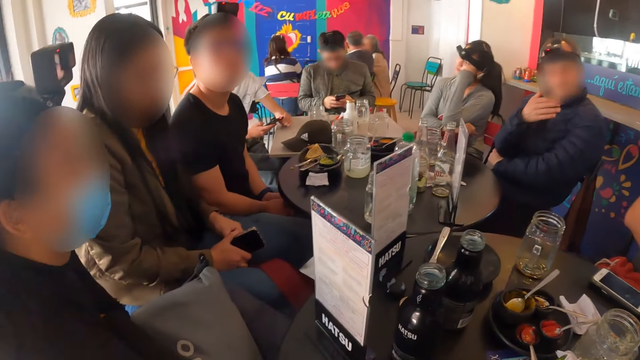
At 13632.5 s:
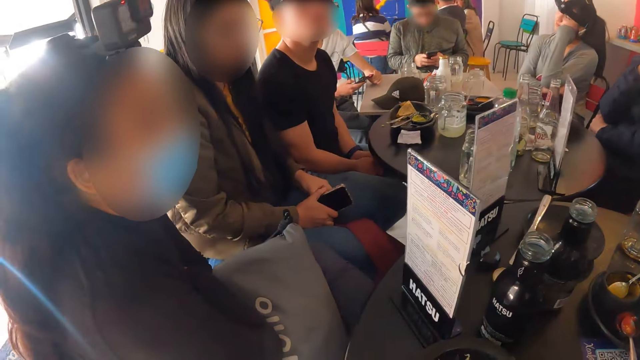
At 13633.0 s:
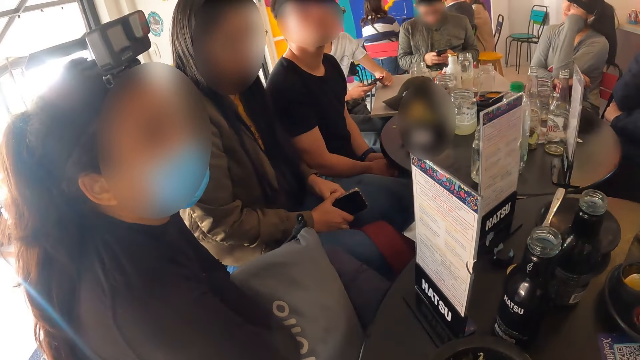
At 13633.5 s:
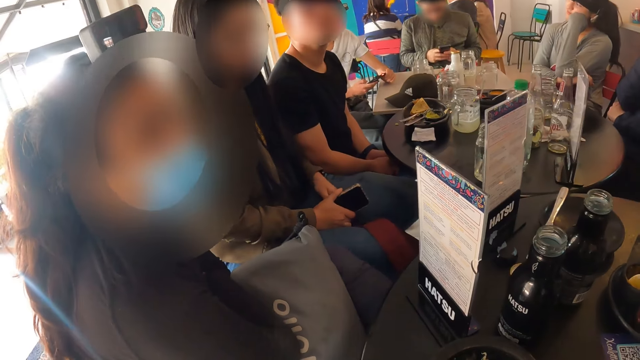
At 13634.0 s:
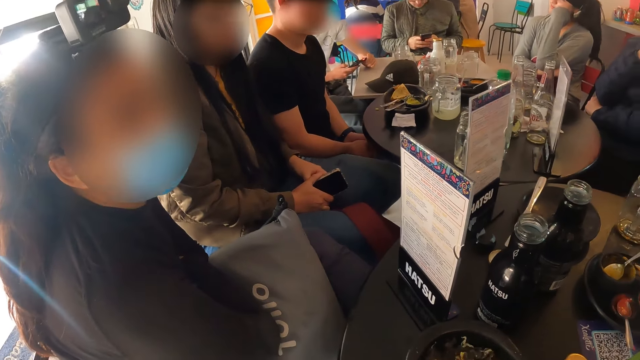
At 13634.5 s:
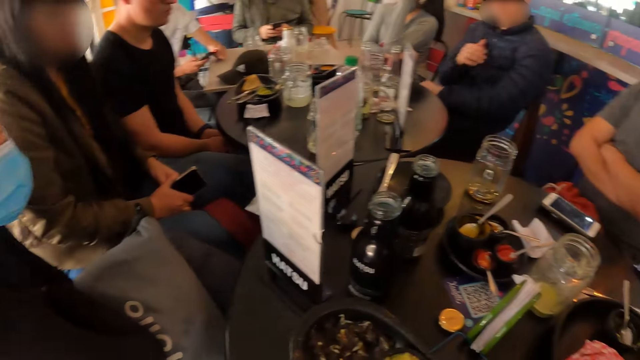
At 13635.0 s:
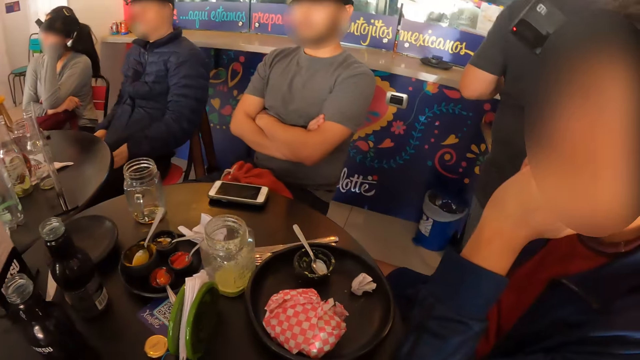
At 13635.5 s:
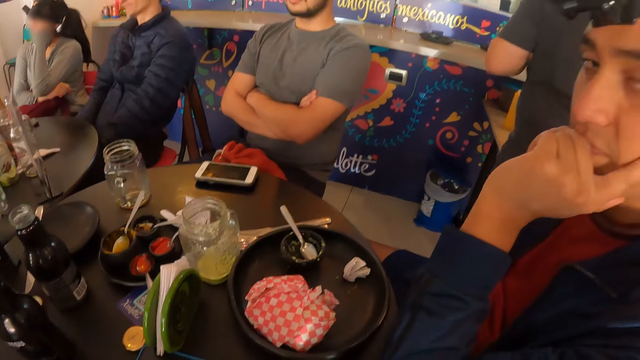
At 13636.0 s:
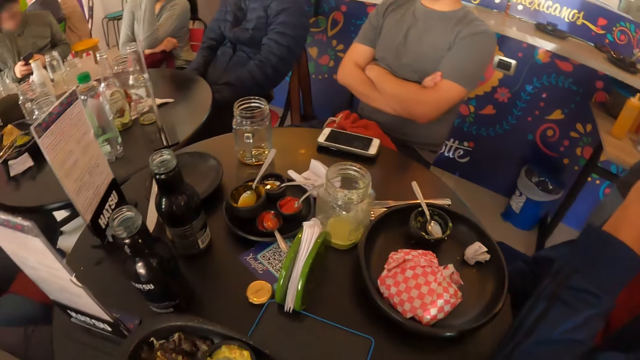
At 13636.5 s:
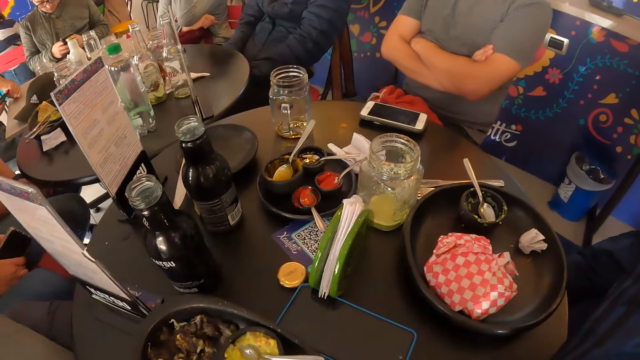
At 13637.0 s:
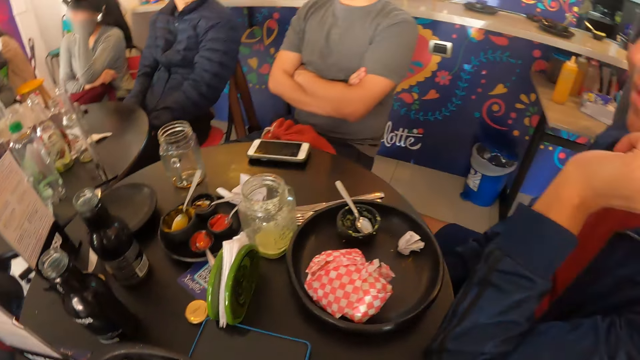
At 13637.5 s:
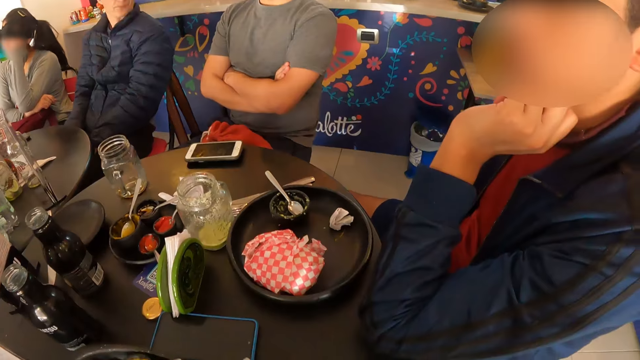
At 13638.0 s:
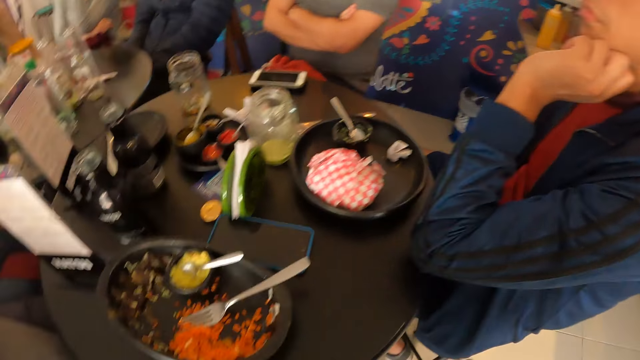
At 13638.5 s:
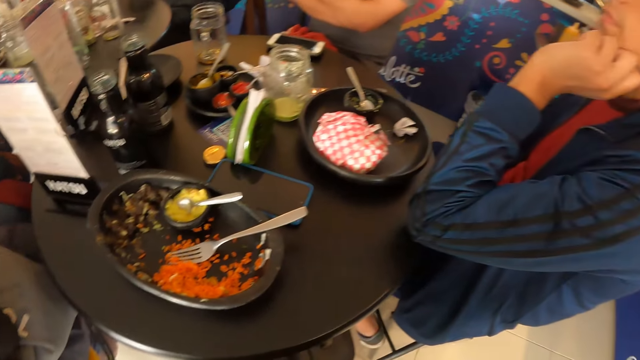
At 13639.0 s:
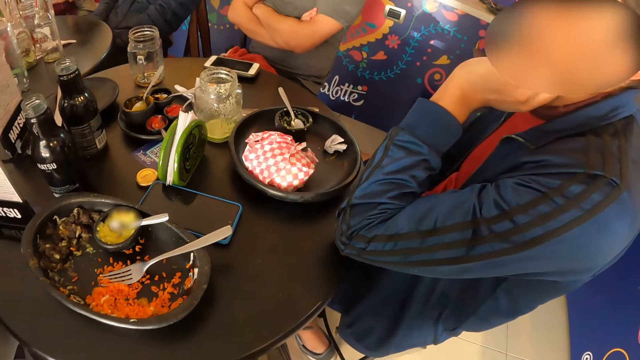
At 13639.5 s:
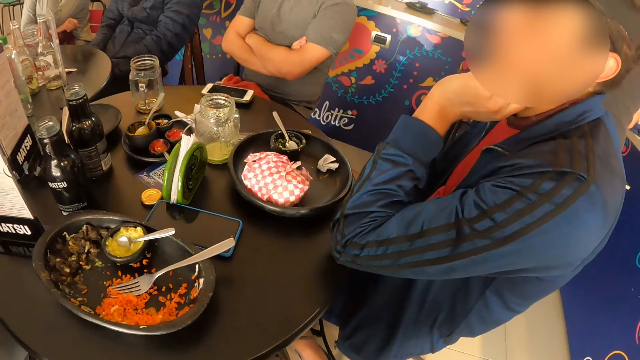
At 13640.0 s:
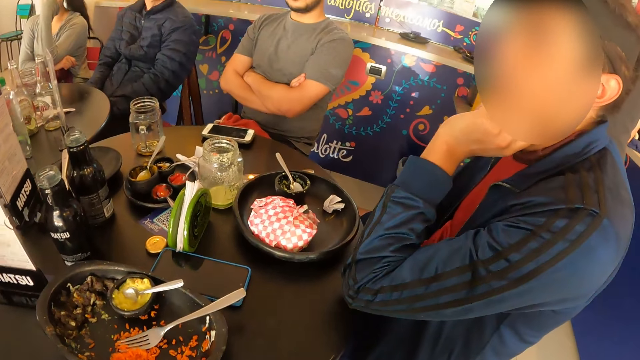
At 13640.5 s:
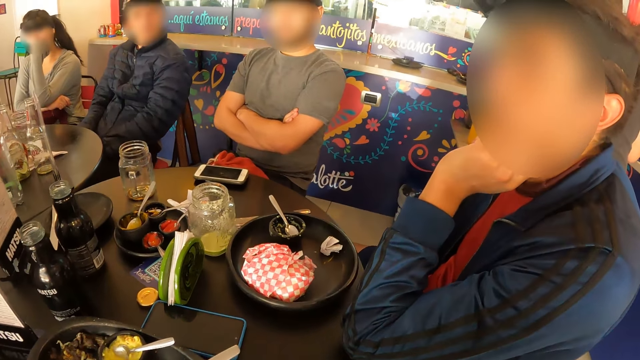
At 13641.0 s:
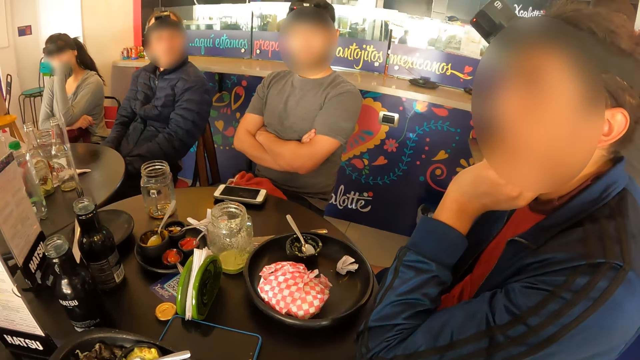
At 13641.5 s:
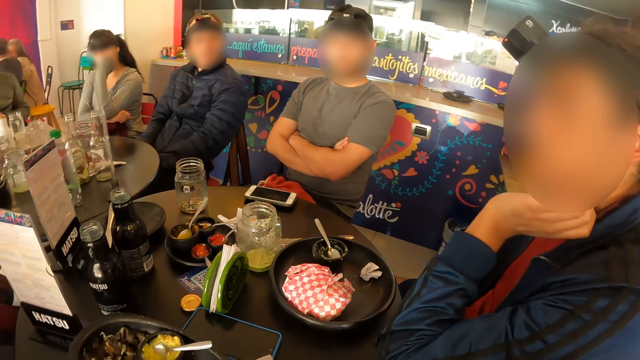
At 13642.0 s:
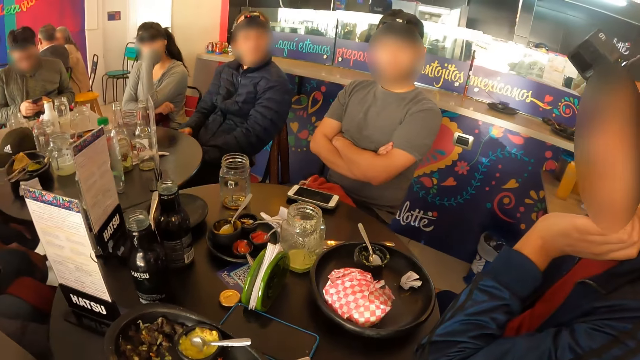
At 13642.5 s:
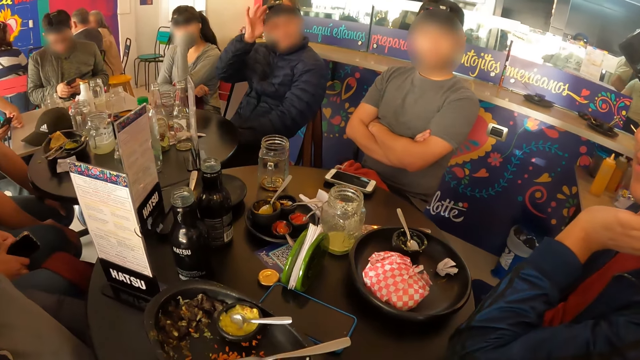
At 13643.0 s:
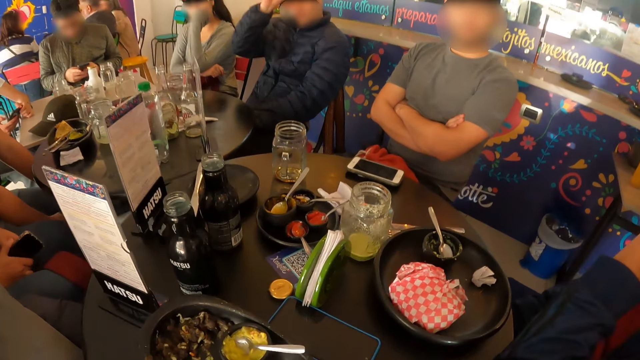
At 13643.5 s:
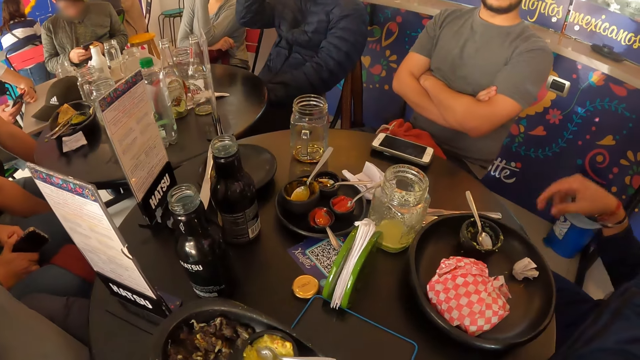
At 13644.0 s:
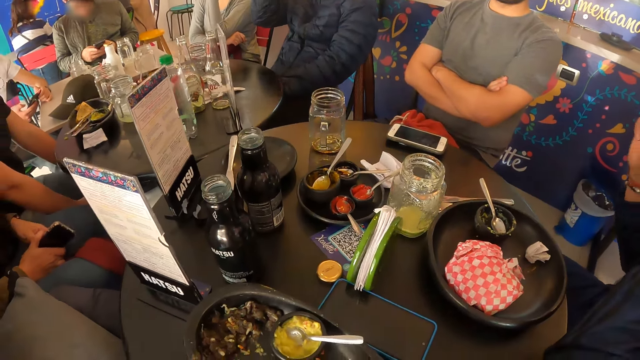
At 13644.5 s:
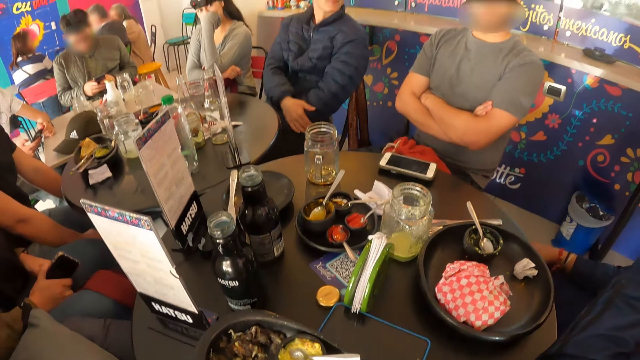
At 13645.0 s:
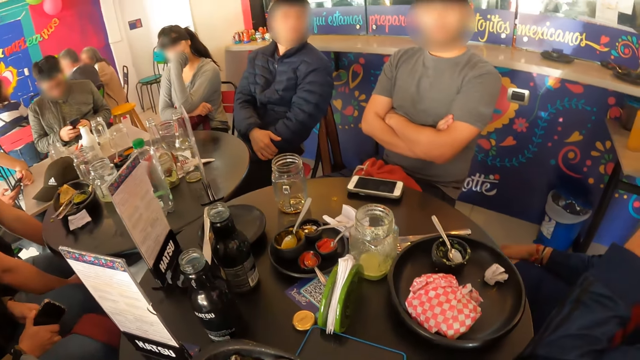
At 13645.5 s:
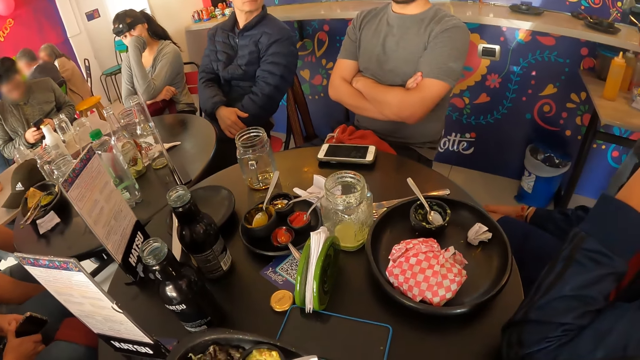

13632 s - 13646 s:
The camera wearer looks aside. A man itches his head with his right hand.

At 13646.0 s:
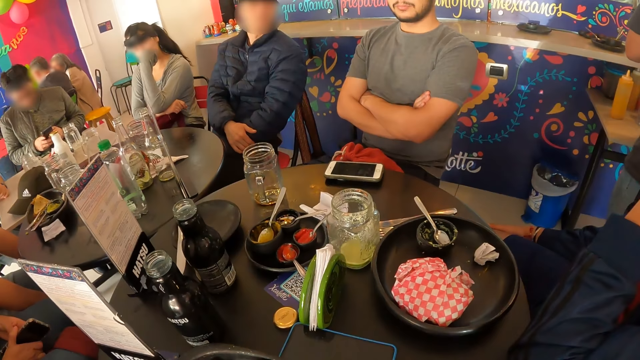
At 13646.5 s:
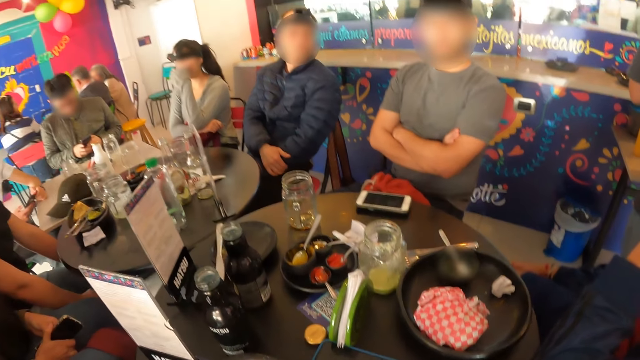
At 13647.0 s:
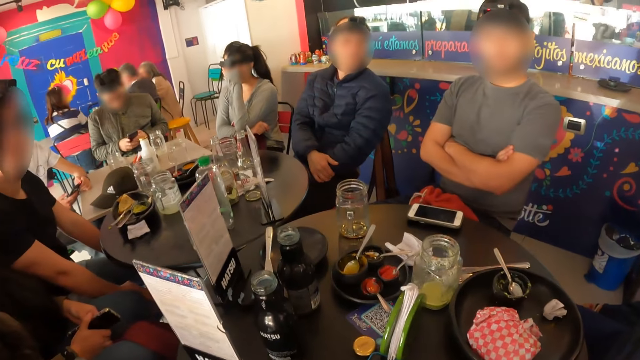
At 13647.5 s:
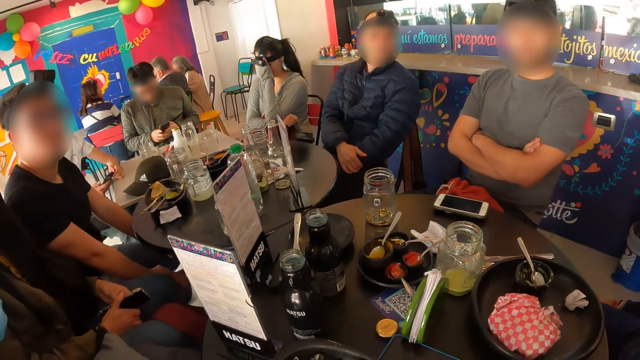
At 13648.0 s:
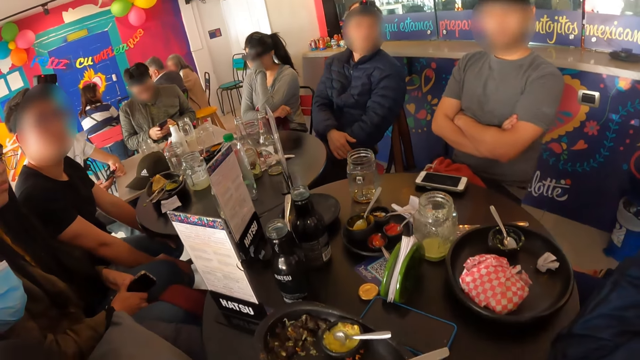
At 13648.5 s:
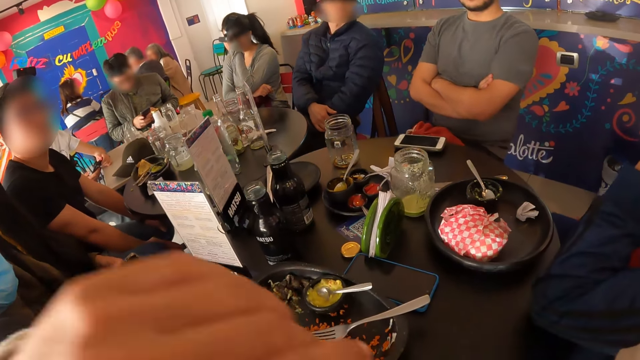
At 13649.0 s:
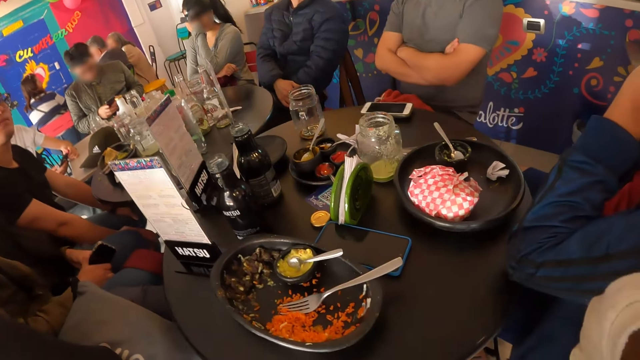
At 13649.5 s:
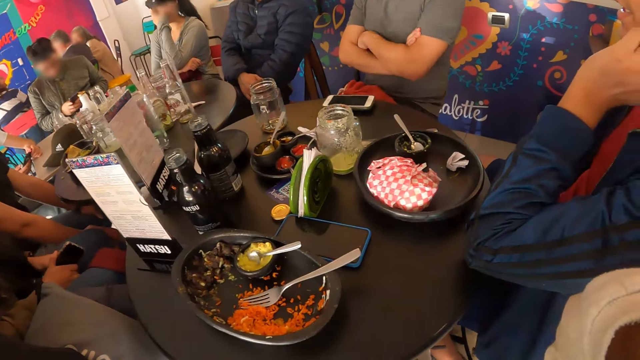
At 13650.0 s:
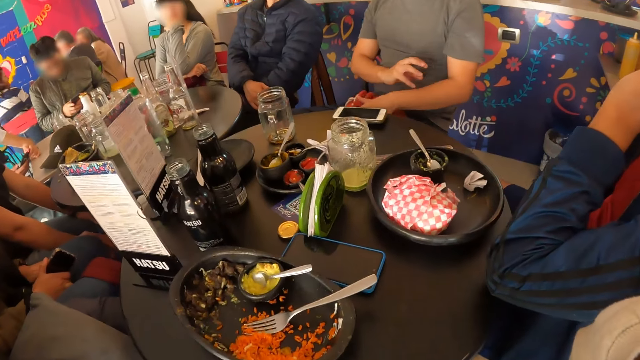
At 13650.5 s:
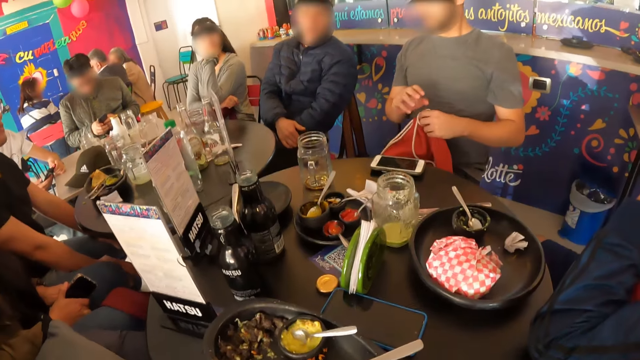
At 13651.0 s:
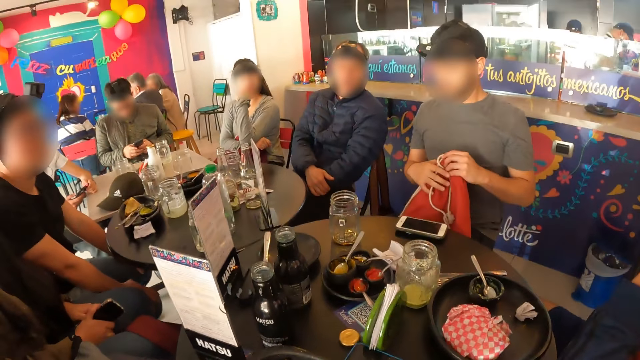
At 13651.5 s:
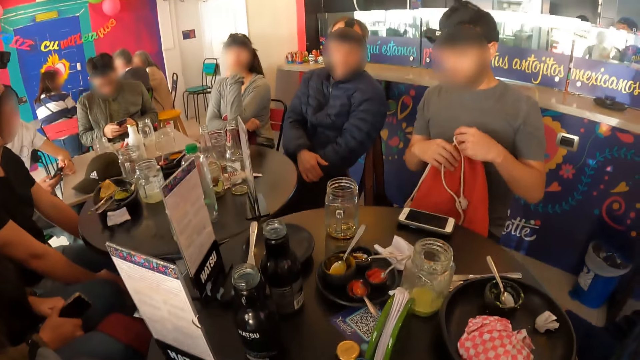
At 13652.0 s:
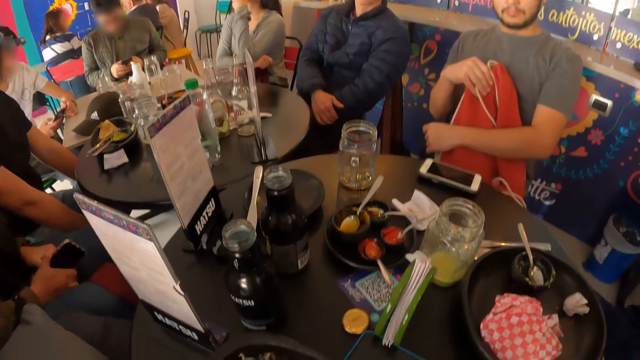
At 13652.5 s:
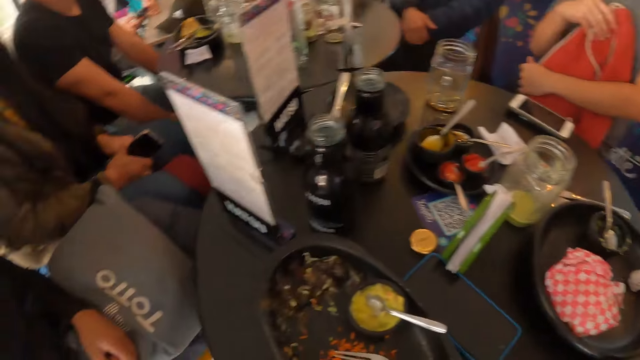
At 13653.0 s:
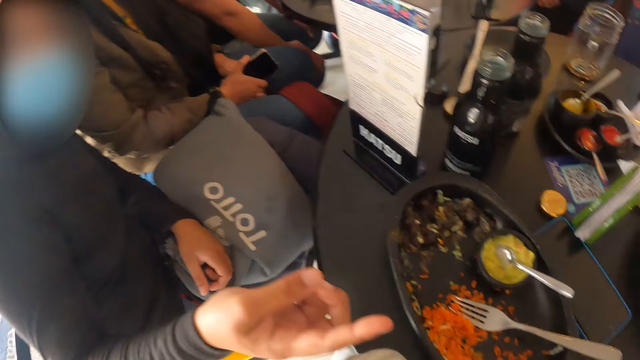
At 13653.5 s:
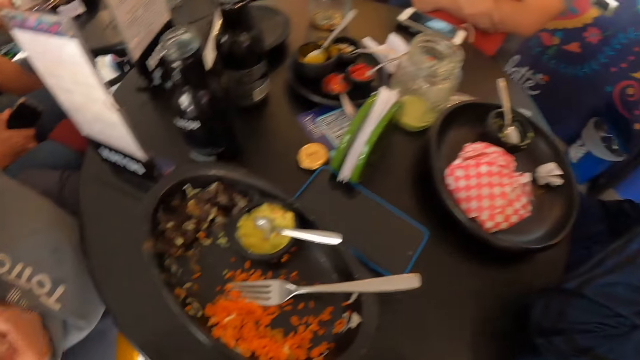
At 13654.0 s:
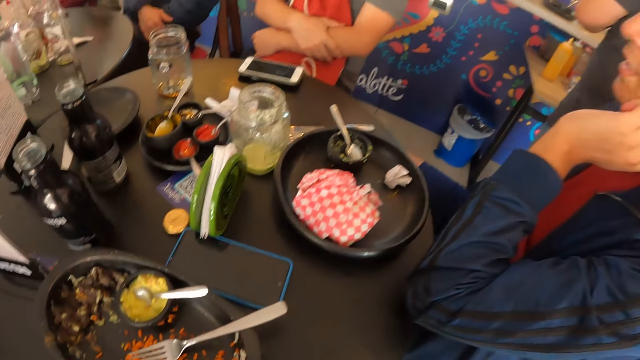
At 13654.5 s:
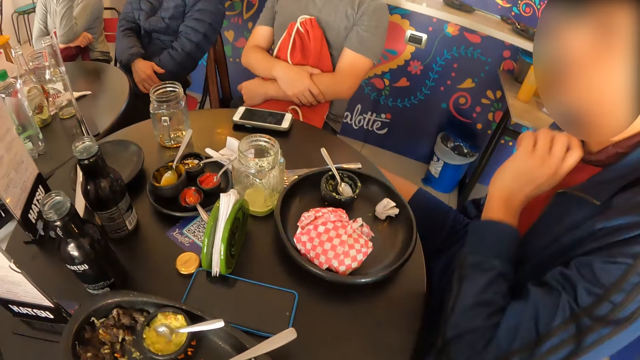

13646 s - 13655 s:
The camera wearer raises her left hand. A man adjusts a bag on his lap with both hands. A woman points to the camera wearer with her right hand. The camera wearer points with her index finger.
